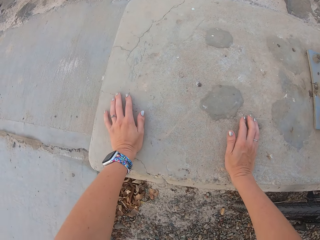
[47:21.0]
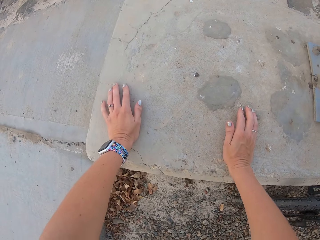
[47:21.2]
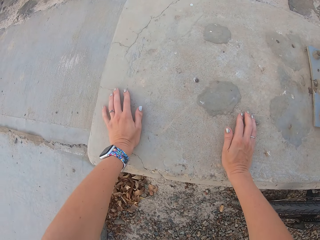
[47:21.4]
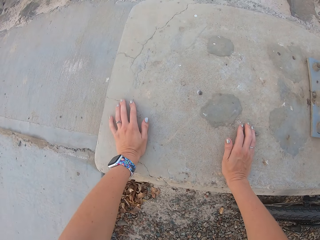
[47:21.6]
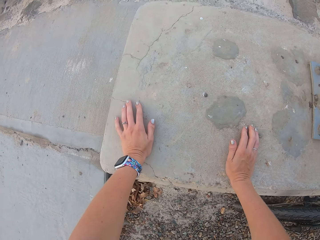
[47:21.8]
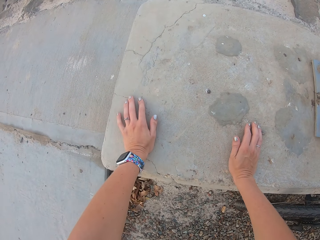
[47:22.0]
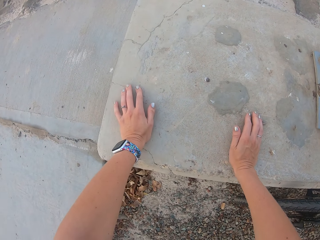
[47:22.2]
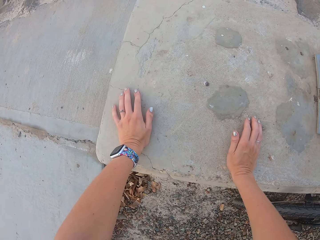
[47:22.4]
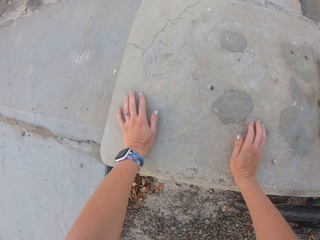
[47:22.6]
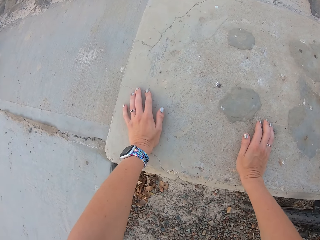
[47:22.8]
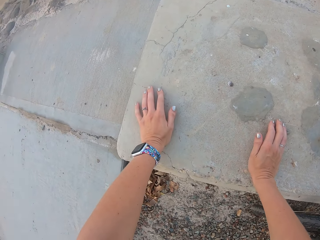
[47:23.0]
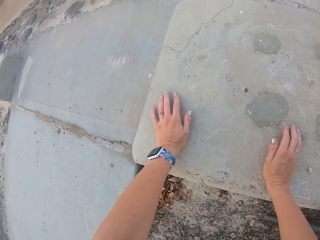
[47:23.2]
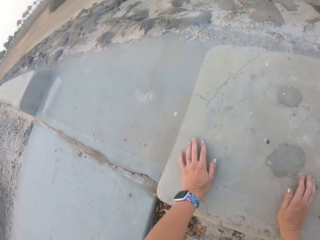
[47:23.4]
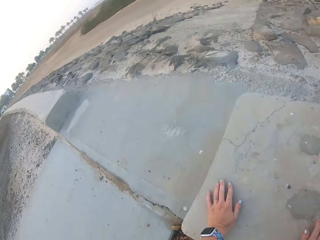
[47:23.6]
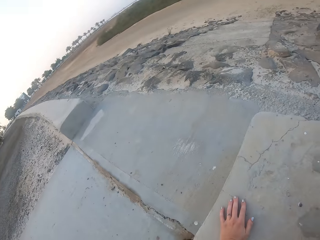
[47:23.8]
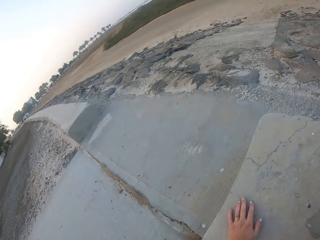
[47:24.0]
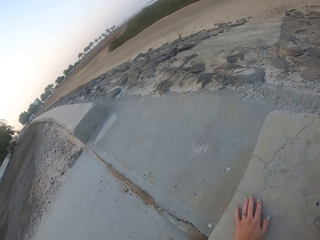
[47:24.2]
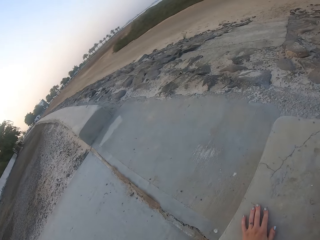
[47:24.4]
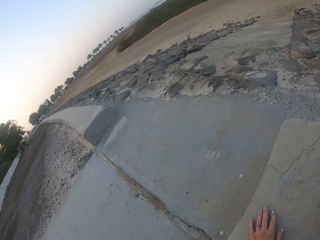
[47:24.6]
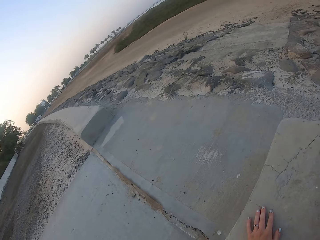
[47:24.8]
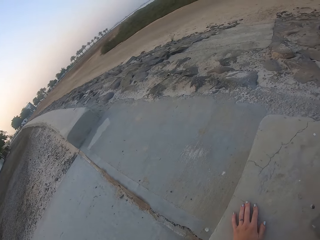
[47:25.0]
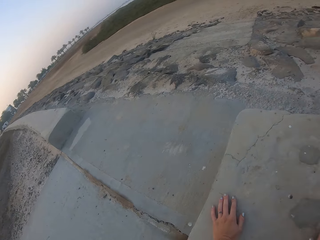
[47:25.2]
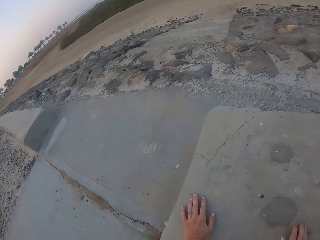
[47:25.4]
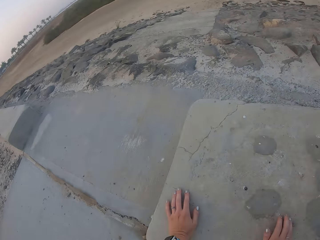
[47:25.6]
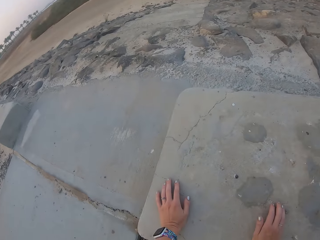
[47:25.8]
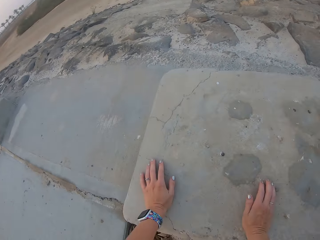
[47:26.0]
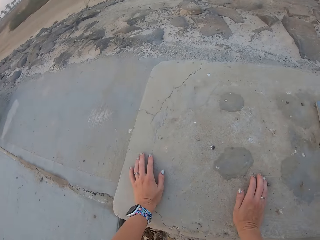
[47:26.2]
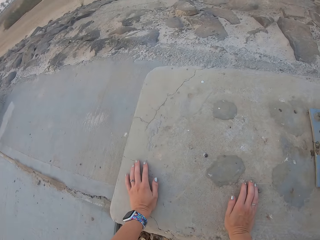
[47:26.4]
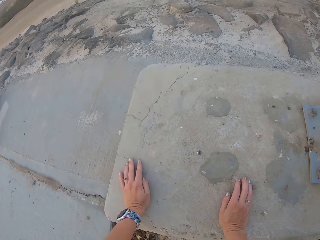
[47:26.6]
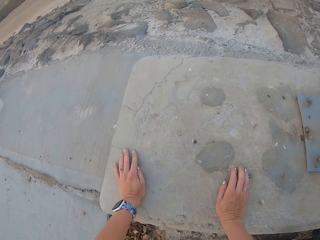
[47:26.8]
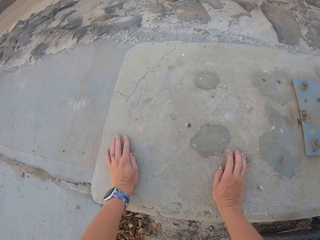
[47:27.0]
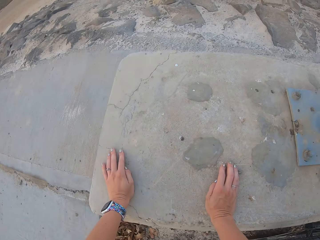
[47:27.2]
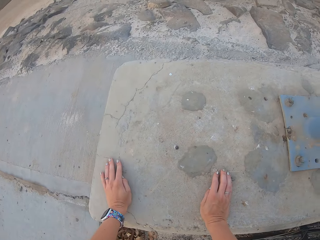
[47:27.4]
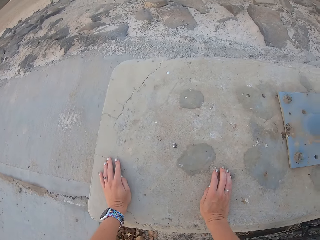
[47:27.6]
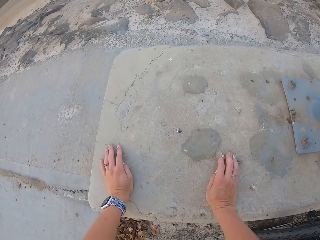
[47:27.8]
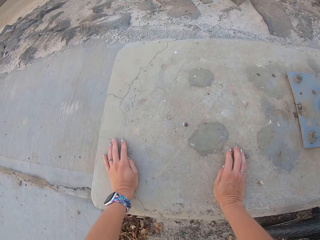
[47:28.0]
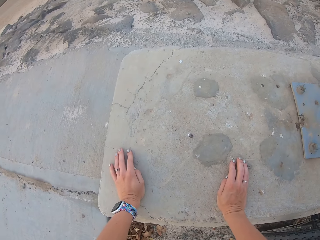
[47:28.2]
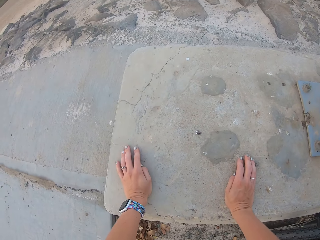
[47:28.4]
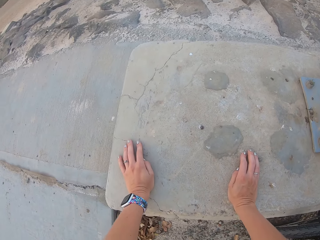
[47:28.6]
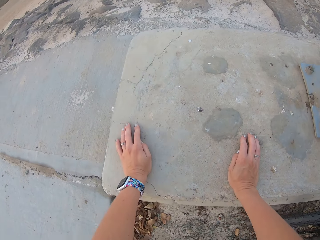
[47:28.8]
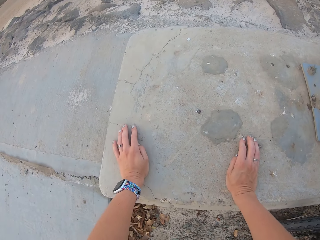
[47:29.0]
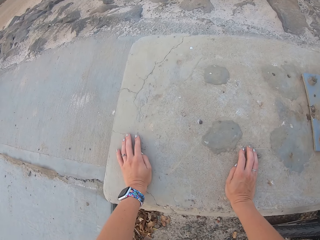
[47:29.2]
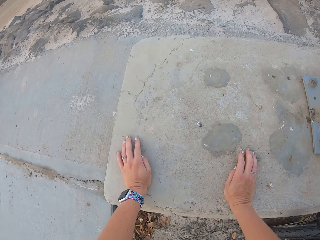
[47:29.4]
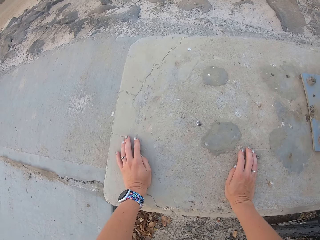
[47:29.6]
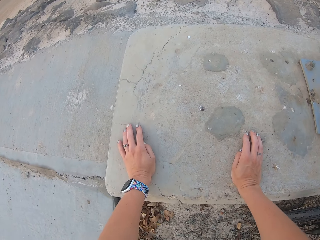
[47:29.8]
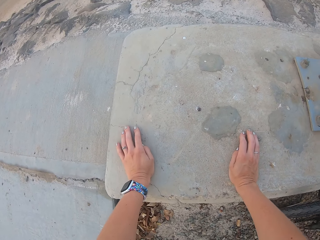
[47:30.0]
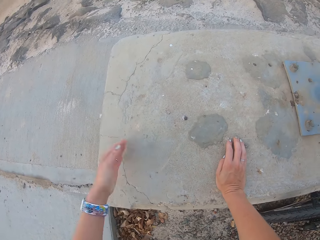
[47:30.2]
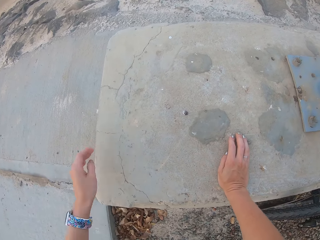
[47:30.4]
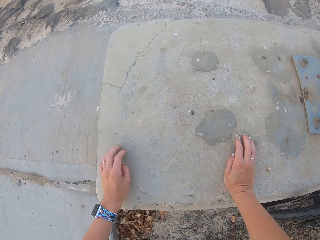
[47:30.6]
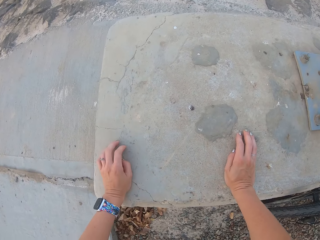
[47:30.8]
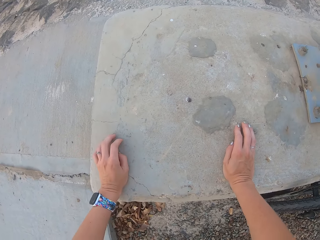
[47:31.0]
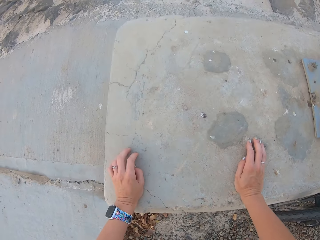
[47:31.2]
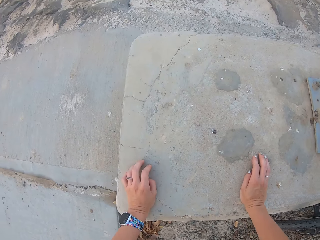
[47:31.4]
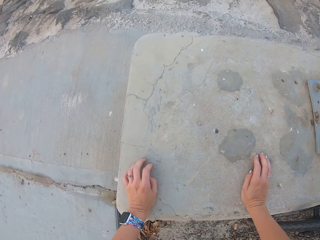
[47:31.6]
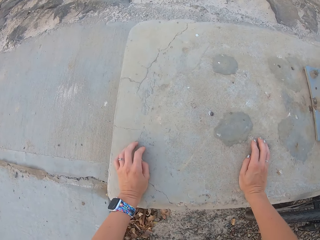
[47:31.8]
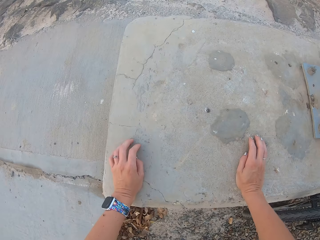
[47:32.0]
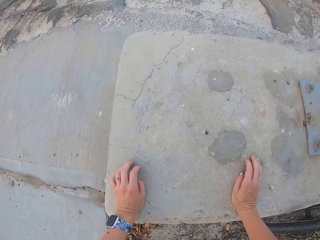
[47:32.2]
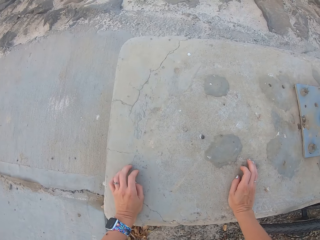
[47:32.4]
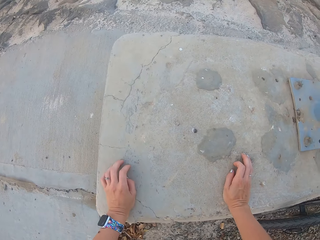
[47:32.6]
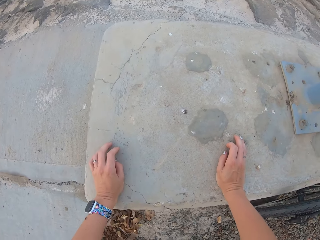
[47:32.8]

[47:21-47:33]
The camera wearer looks around.

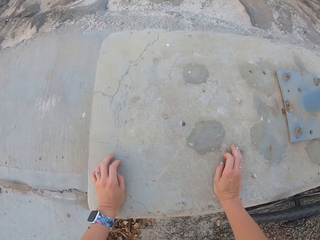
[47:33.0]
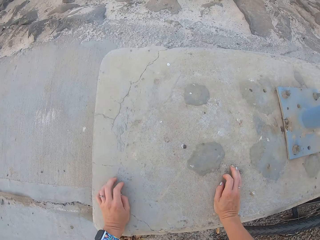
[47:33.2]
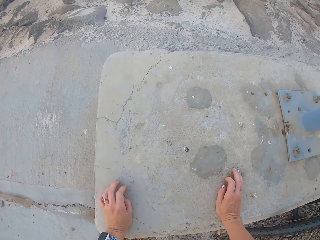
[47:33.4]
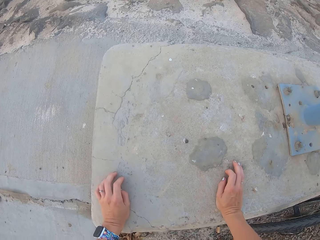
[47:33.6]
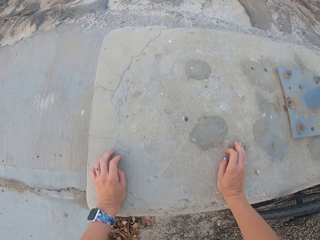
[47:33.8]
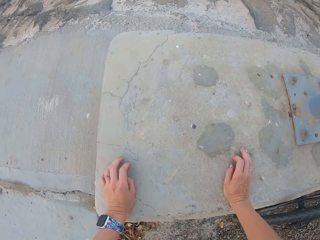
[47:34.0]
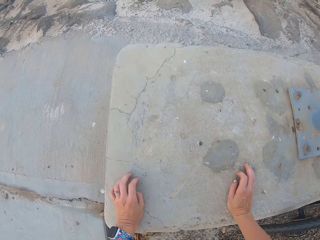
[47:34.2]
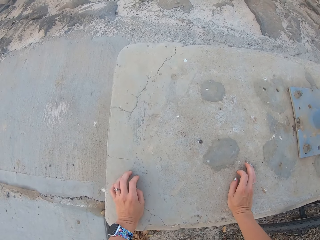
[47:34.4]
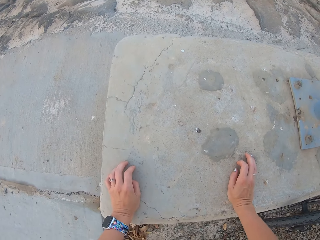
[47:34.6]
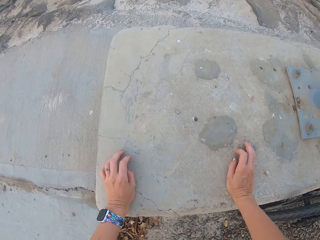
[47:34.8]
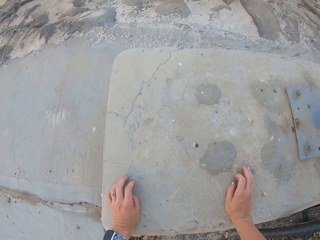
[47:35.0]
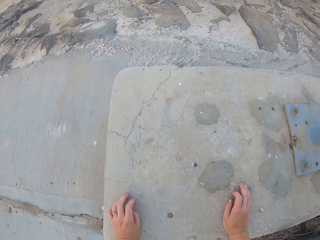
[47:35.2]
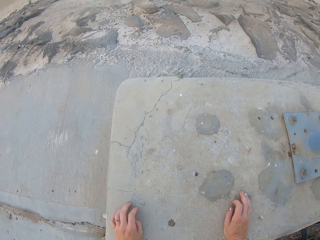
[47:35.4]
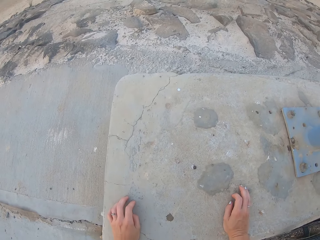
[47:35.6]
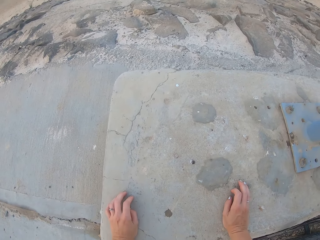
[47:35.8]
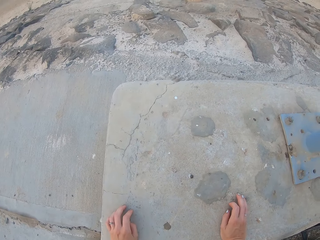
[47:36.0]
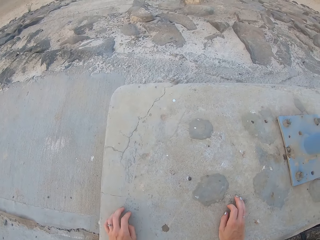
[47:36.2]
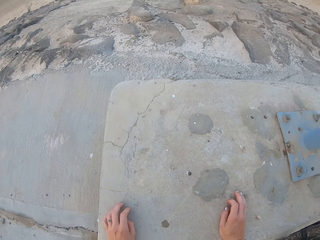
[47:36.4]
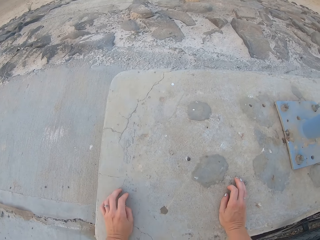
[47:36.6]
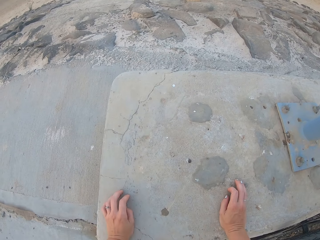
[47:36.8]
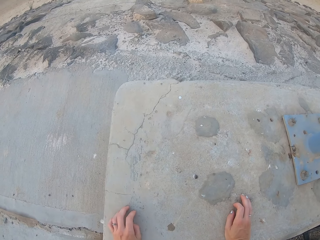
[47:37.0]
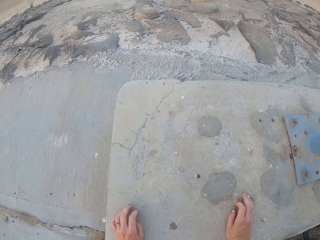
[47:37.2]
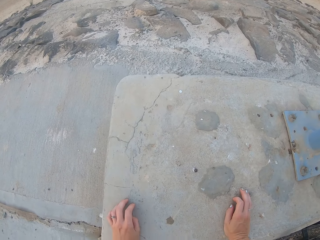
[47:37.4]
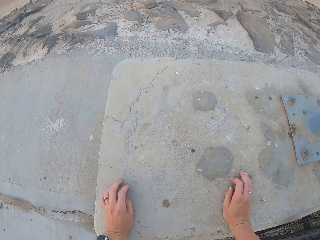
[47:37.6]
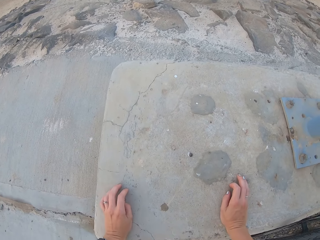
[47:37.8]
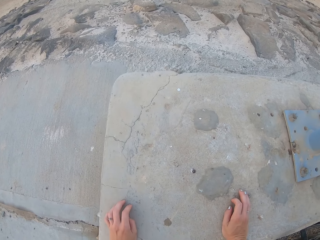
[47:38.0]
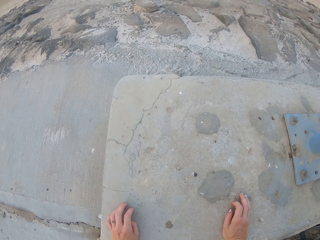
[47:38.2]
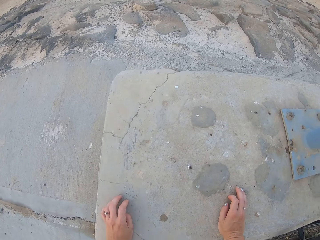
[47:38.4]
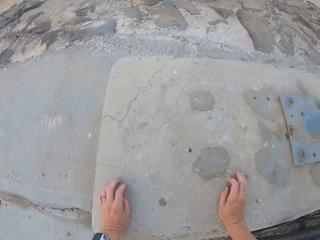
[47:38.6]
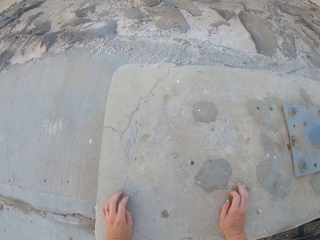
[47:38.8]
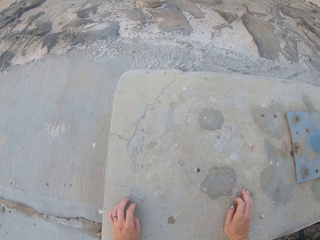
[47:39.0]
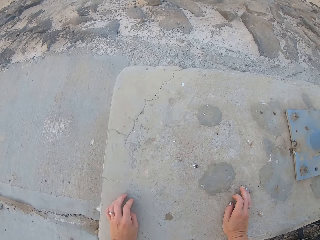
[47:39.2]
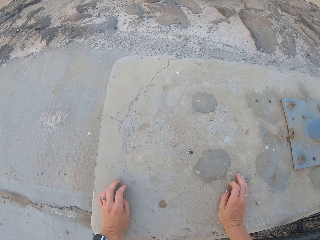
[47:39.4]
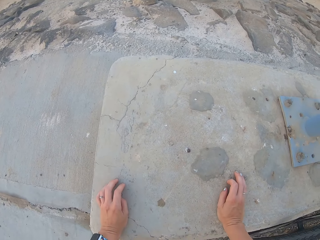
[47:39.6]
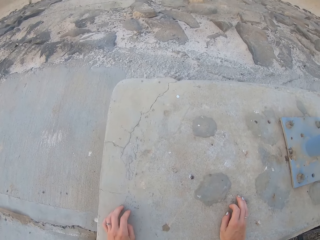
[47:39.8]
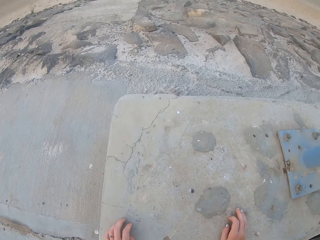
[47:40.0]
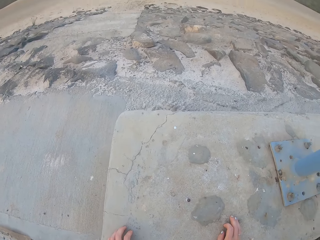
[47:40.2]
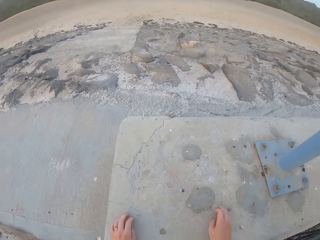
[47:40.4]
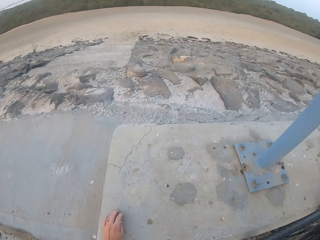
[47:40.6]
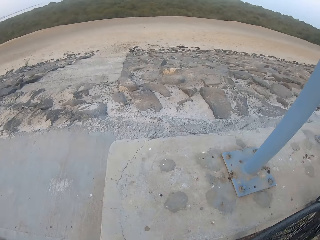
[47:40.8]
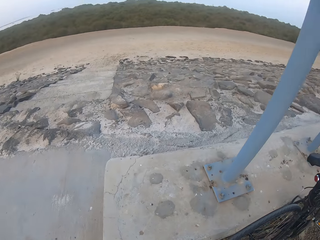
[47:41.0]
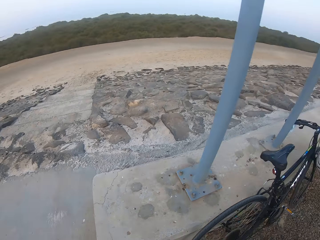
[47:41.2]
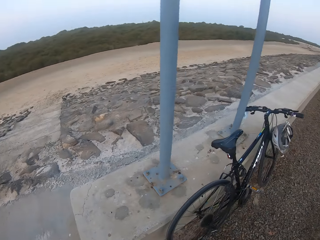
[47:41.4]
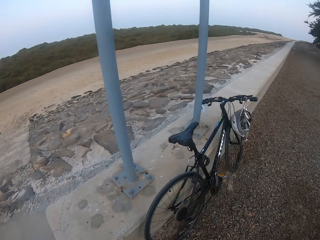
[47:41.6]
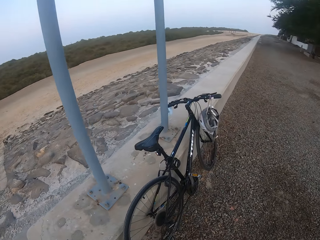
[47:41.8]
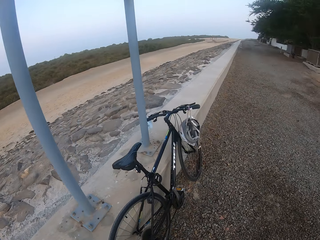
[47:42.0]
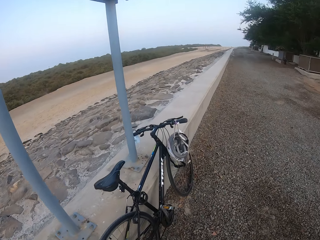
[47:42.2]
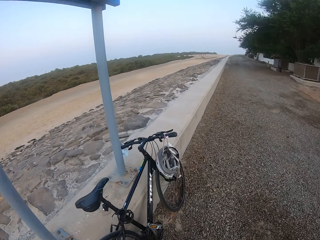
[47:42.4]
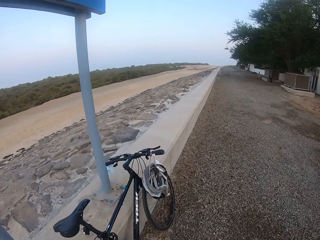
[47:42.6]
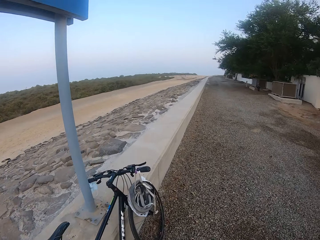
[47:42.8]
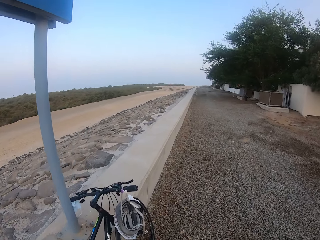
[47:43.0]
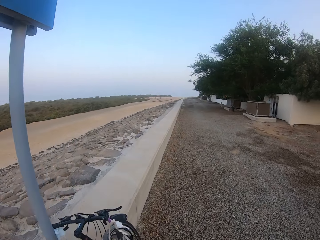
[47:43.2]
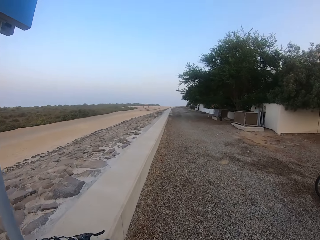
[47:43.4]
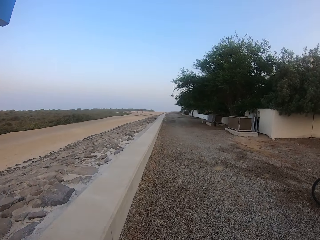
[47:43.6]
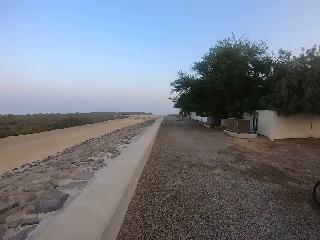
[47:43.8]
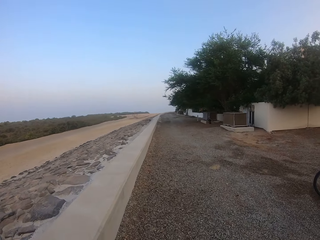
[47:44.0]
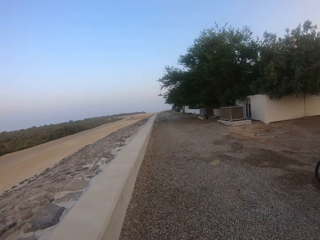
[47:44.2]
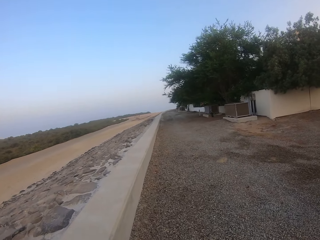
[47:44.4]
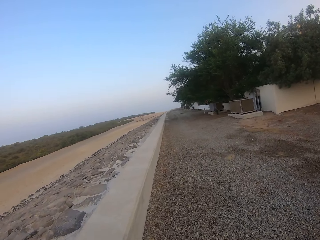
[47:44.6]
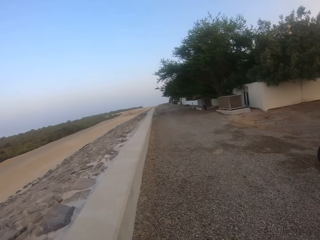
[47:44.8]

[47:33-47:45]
The camera wearer walks.
